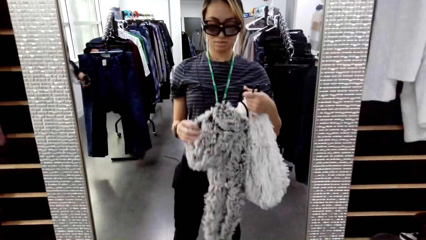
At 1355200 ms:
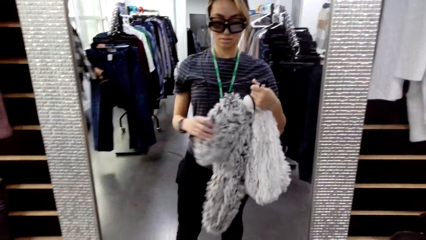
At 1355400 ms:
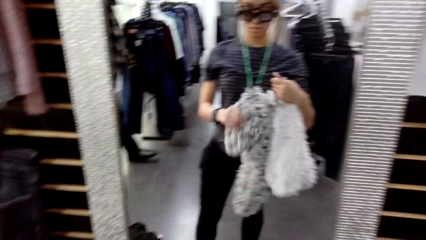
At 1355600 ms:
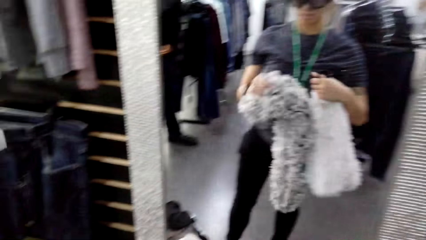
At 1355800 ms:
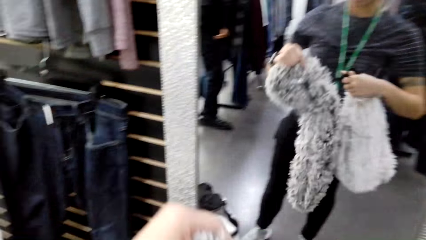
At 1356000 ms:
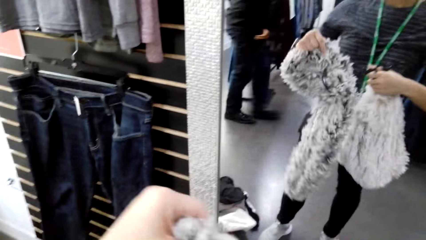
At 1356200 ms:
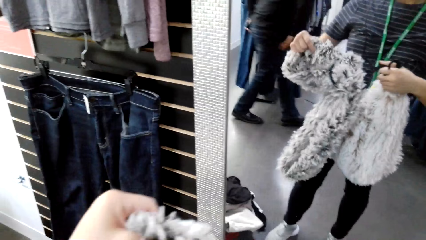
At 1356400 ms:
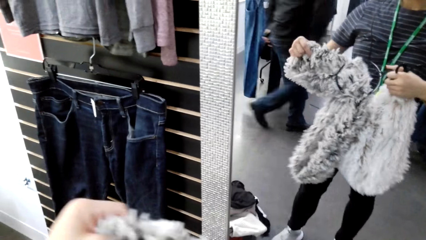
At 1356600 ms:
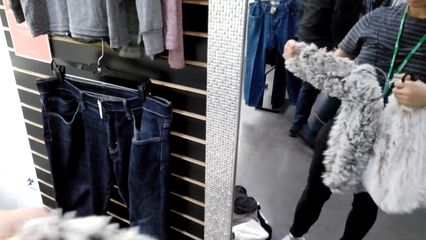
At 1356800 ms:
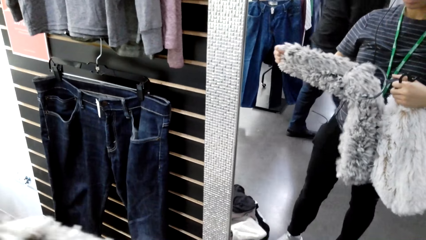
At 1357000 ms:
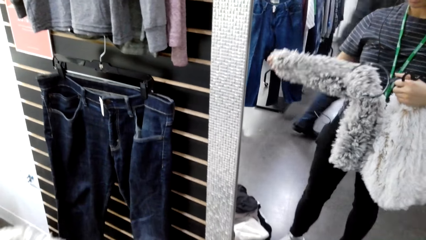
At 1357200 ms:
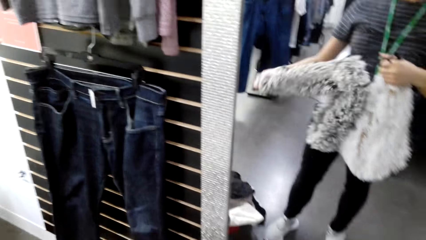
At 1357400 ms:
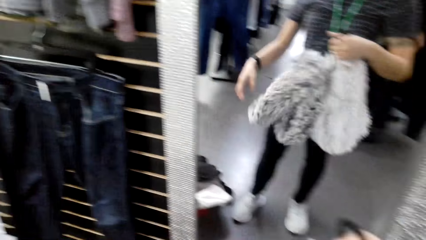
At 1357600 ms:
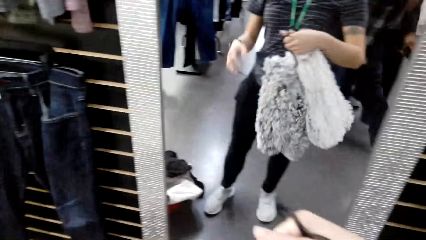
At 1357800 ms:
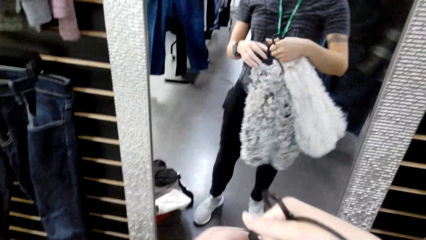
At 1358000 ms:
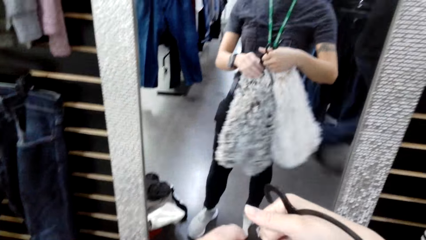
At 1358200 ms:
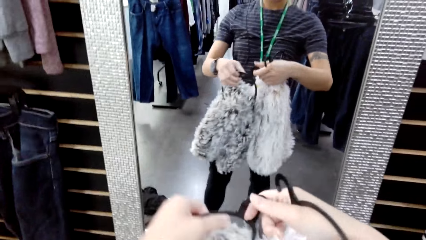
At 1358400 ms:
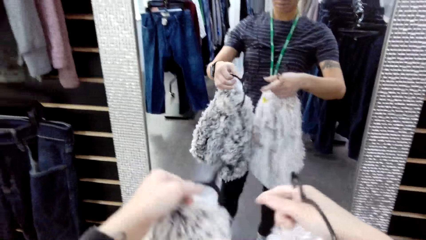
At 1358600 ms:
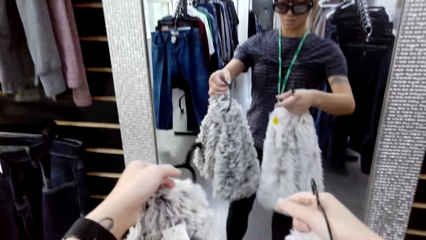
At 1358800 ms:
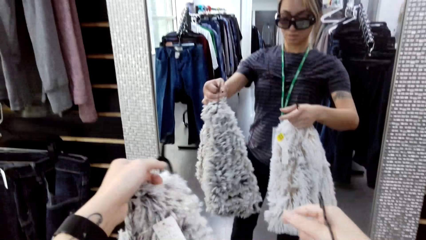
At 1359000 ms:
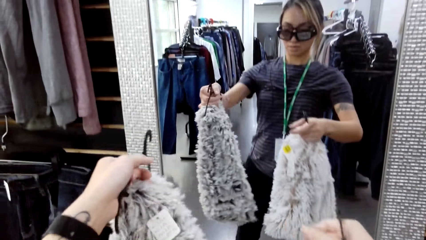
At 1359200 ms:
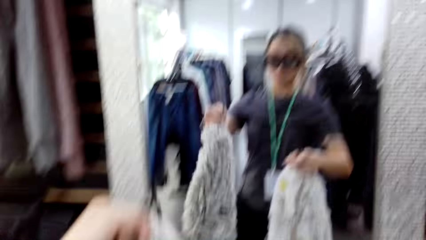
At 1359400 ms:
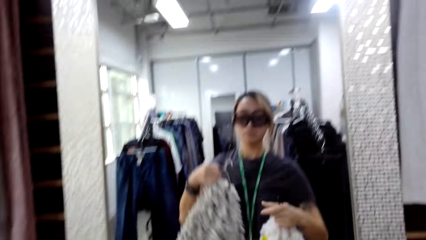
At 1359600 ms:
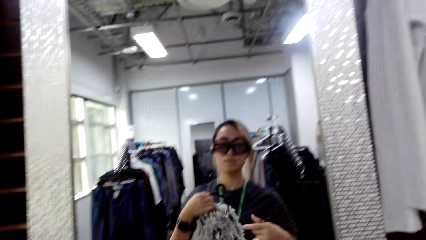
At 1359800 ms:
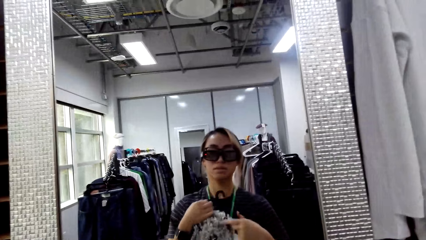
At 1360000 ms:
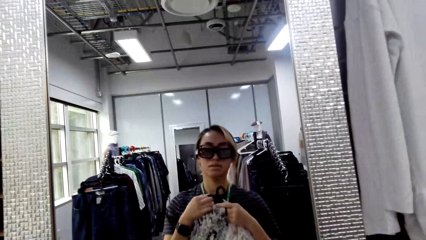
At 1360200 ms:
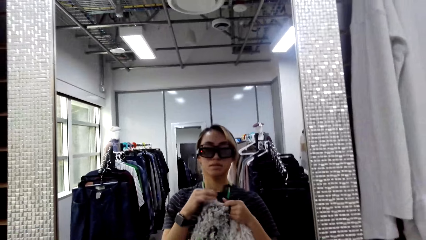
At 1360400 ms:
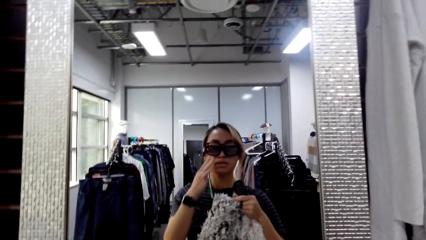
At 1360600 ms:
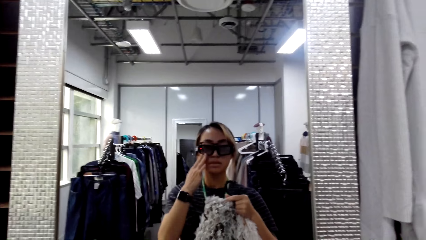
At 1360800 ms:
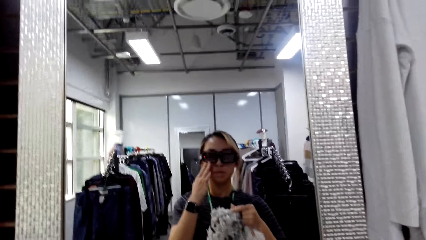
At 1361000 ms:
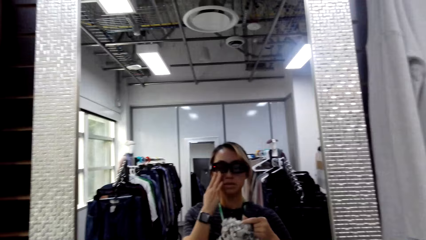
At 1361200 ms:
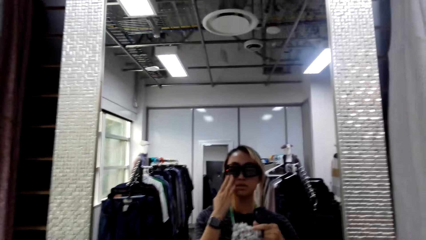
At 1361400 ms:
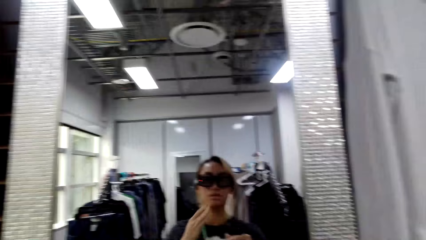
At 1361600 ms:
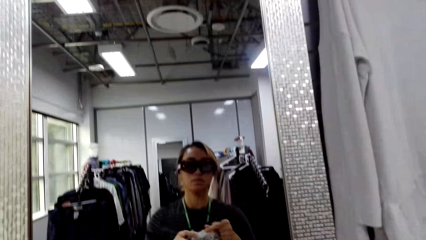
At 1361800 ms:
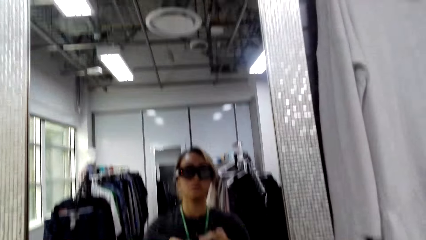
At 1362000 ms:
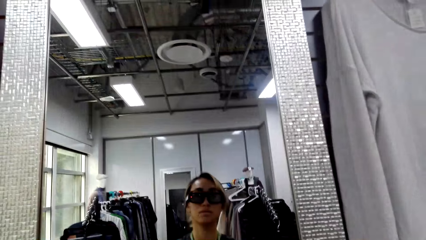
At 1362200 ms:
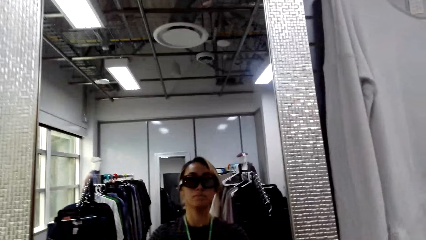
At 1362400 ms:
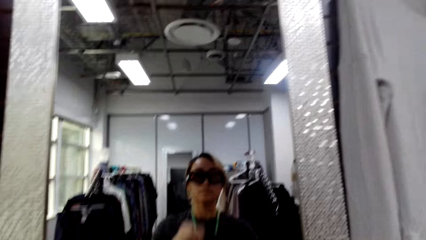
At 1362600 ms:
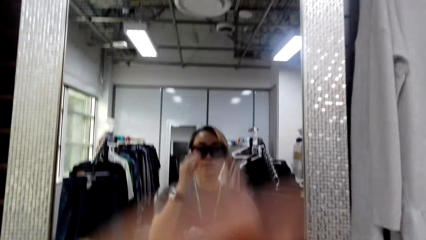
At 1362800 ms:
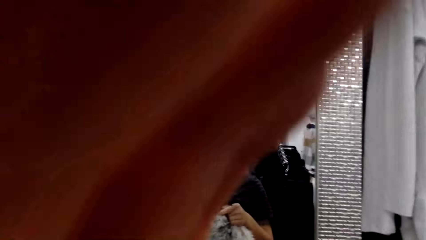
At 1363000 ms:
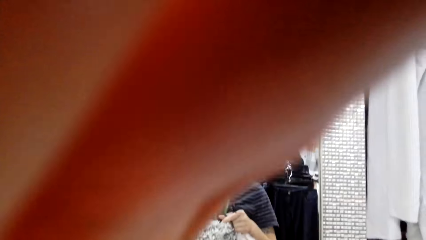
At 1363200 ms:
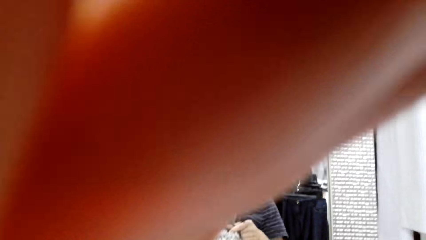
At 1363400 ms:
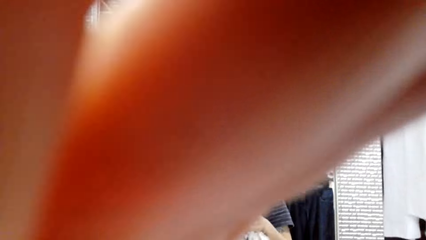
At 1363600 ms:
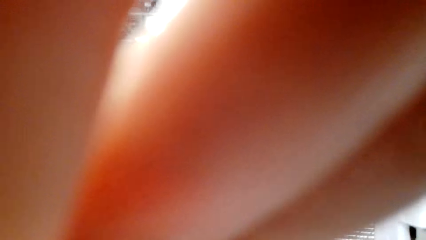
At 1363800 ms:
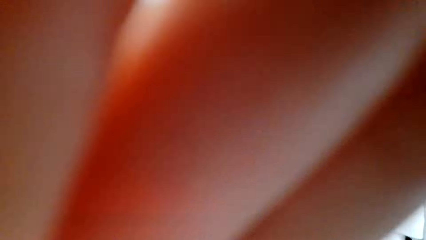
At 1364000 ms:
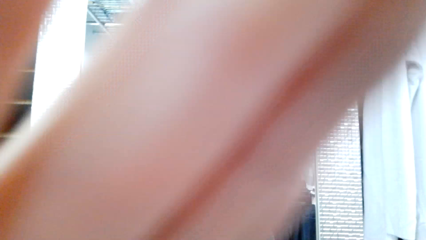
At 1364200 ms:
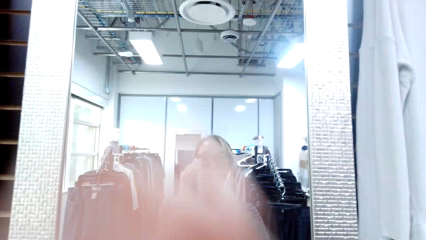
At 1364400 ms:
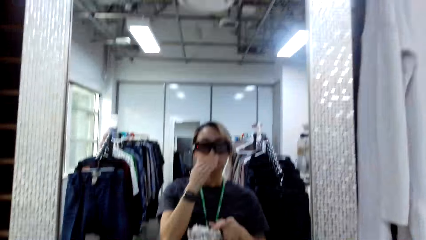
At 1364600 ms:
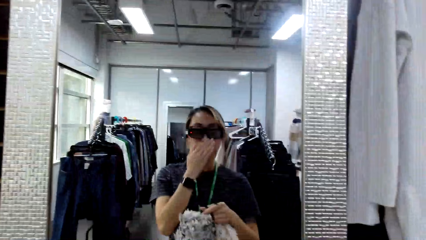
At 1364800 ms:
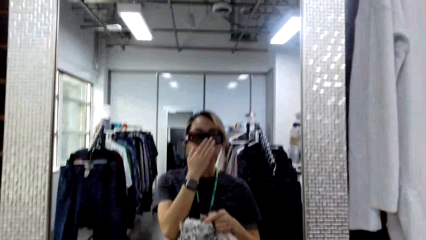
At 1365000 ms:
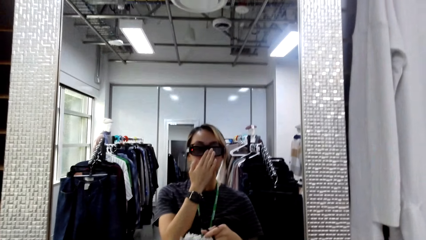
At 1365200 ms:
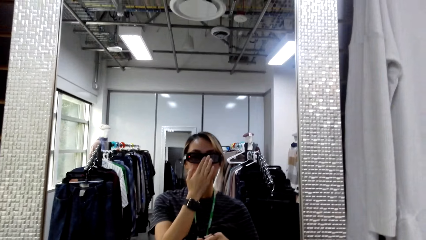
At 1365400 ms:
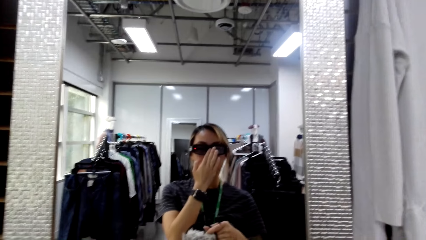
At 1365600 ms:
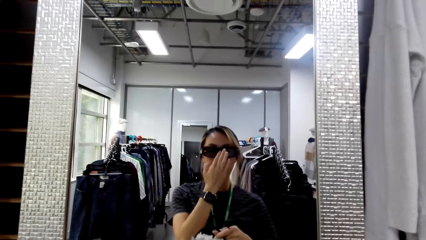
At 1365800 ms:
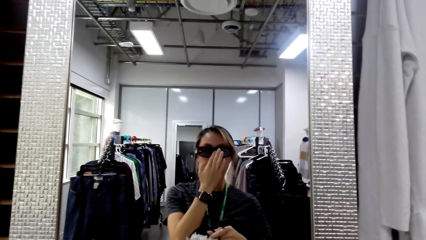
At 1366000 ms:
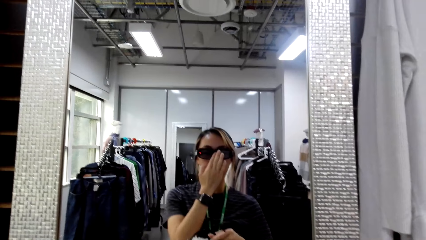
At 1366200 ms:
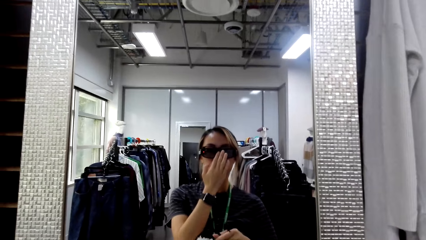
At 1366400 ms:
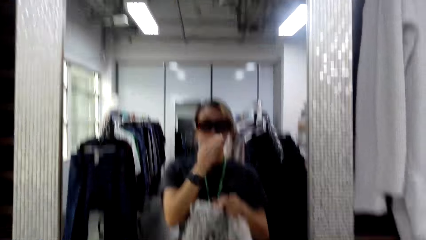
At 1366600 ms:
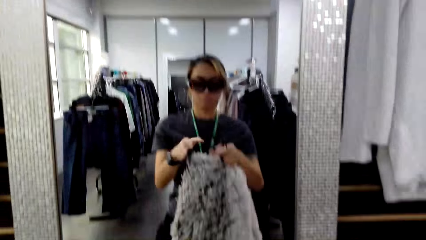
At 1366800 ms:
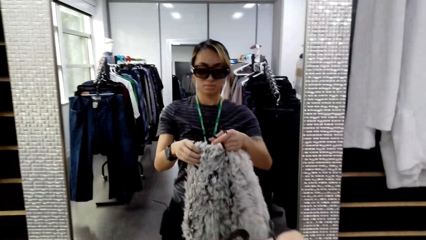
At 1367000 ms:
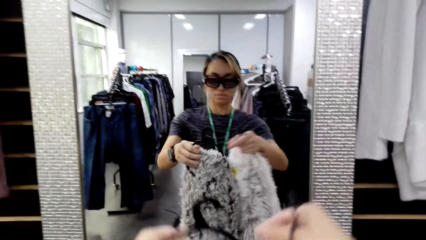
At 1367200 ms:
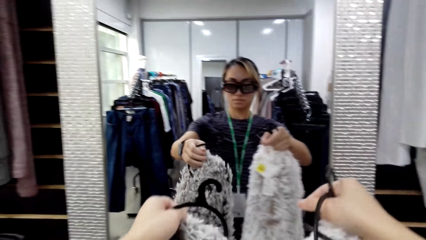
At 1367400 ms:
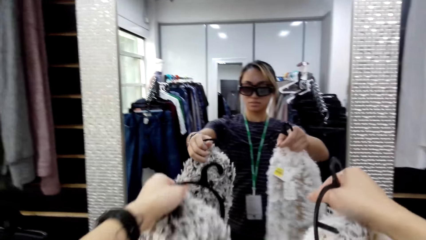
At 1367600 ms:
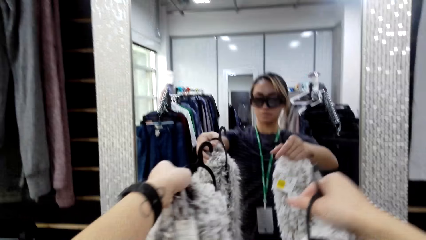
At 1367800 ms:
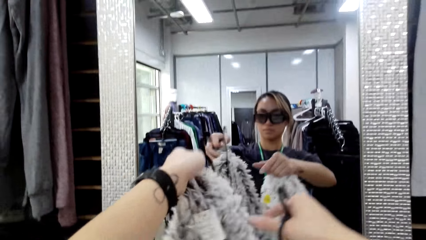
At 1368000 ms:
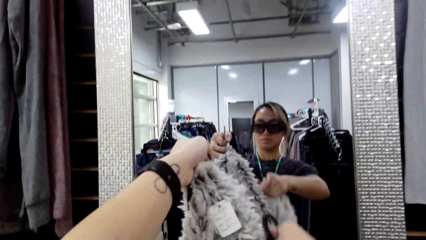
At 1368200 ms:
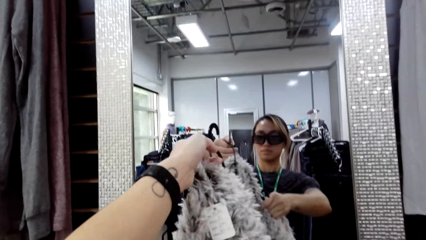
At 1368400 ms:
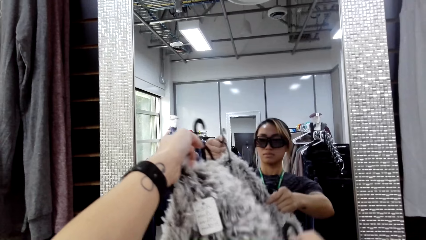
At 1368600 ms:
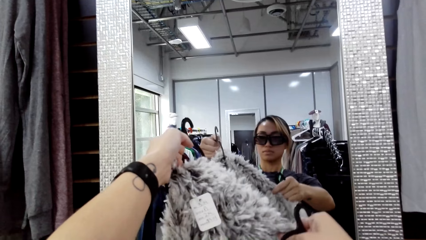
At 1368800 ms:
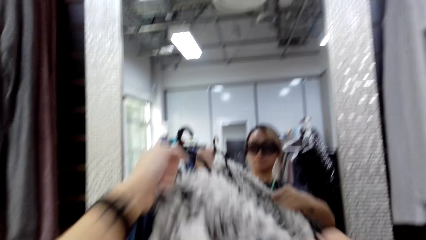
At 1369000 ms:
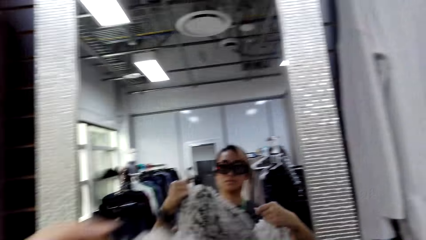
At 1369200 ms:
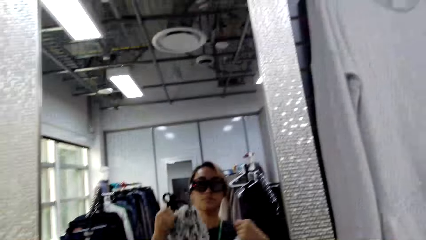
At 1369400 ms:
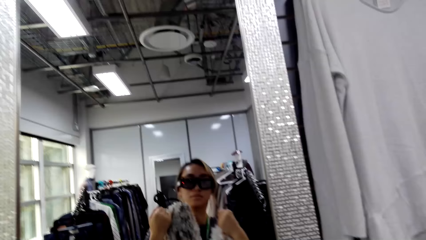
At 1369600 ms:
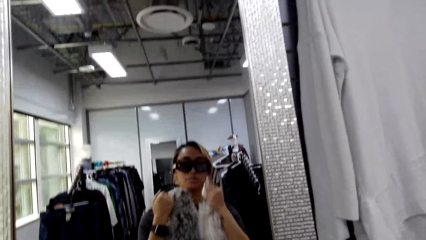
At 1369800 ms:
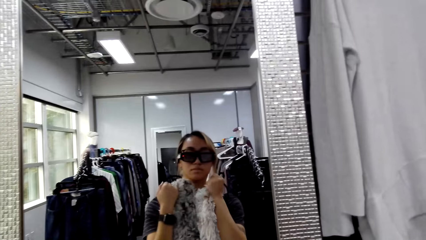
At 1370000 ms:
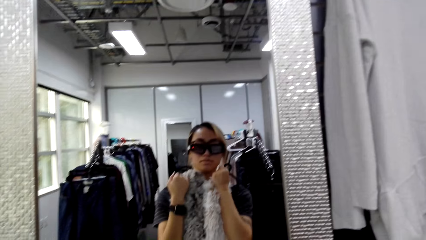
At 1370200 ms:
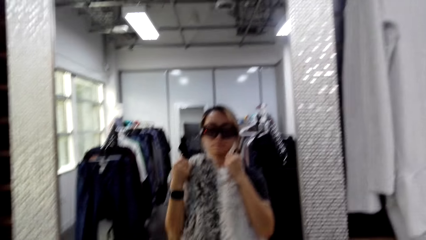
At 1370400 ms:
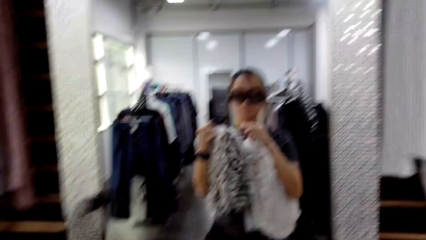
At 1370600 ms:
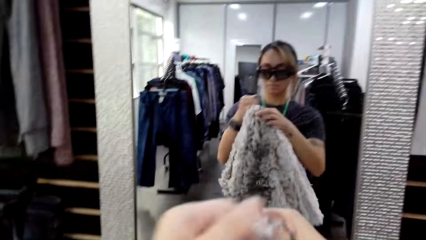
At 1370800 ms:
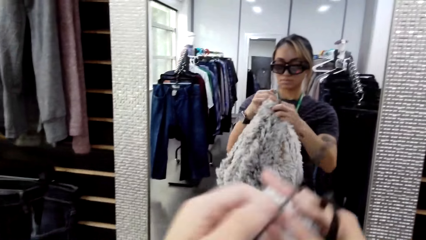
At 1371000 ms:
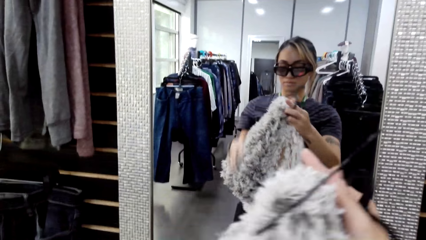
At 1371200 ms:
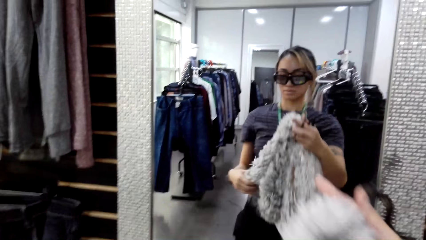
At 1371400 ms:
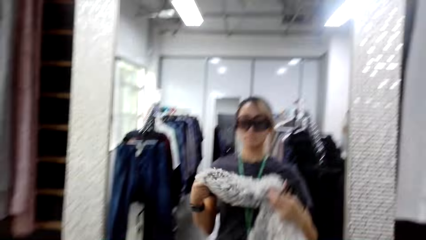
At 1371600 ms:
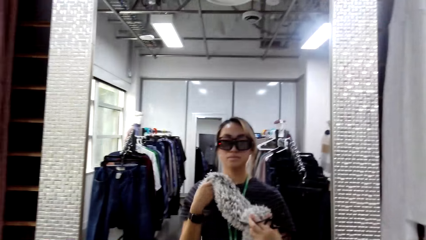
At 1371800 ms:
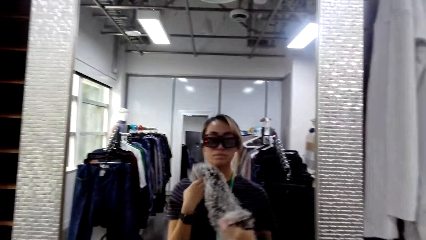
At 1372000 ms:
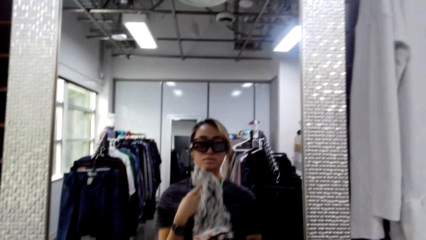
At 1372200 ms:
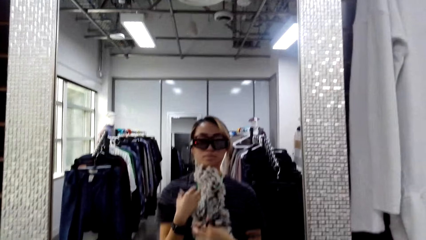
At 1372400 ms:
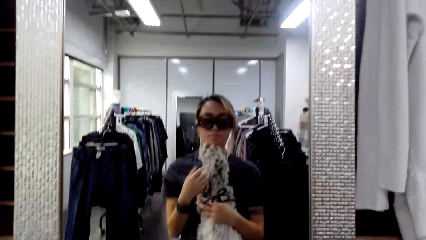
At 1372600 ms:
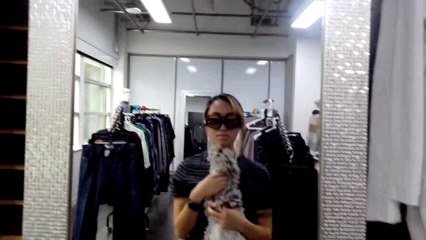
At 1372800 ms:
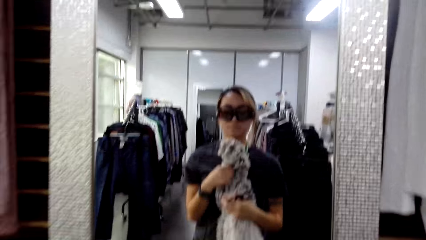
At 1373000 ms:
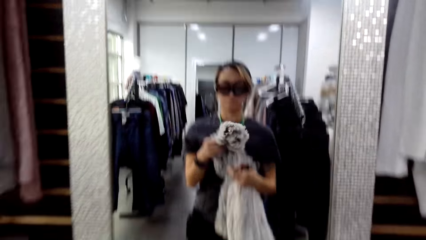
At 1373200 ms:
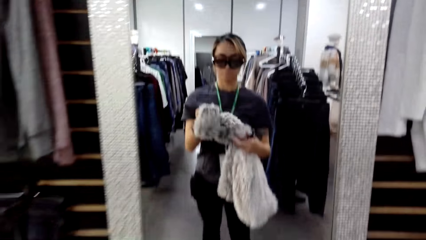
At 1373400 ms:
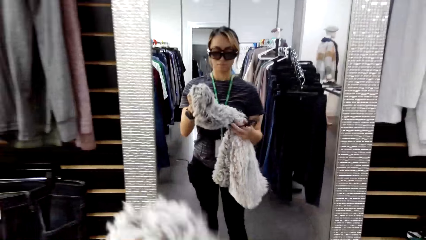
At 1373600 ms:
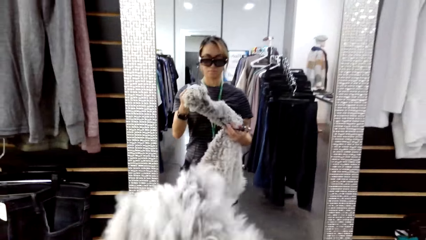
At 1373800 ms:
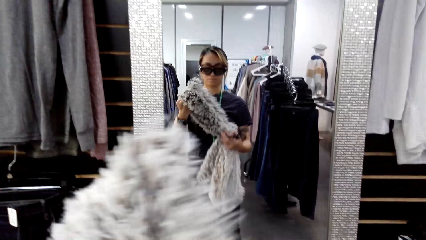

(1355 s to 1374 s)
The camera wearer touches another scarf. A person converses with the camera wearer. The camera wearer converses with the person. She adjusts the sunglasses. She adjusts the camera. She adjusts the sunglasses. She looks at the scarves. She puts the scarves close to her neck.
